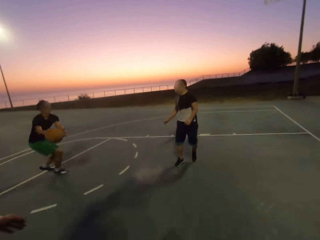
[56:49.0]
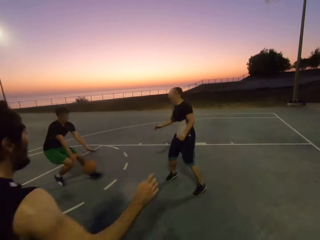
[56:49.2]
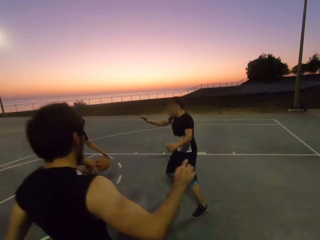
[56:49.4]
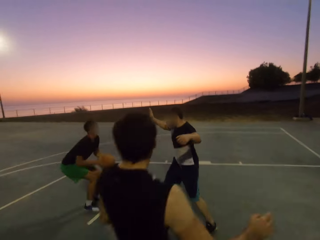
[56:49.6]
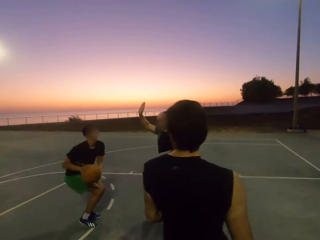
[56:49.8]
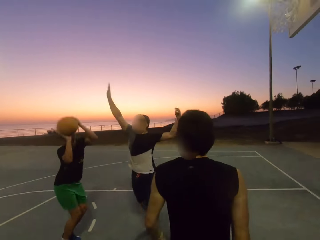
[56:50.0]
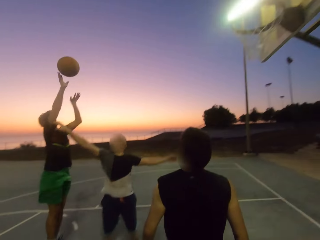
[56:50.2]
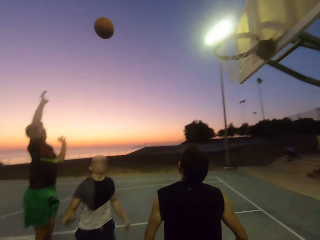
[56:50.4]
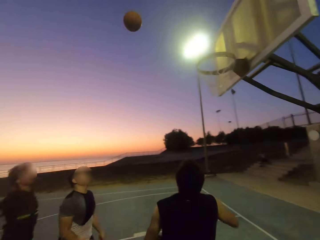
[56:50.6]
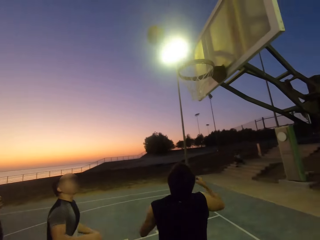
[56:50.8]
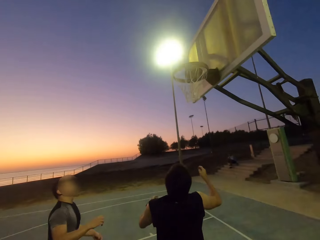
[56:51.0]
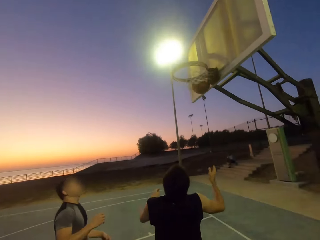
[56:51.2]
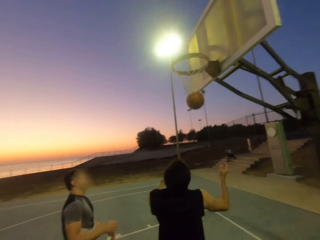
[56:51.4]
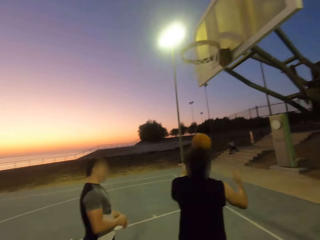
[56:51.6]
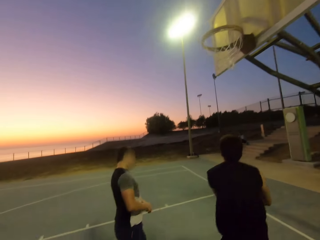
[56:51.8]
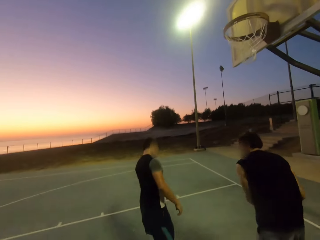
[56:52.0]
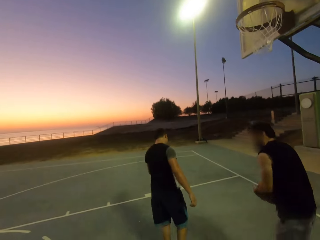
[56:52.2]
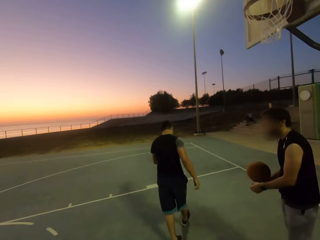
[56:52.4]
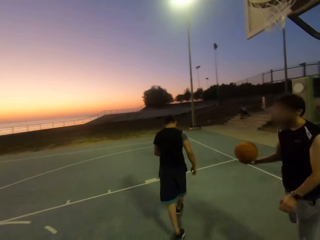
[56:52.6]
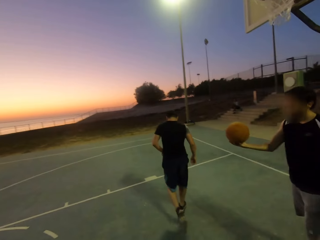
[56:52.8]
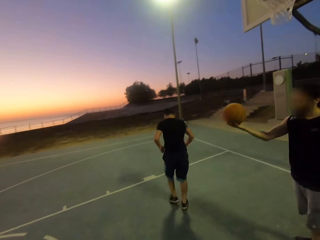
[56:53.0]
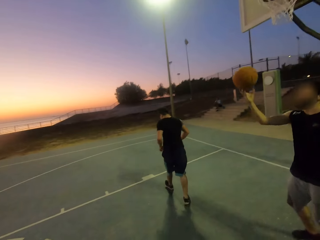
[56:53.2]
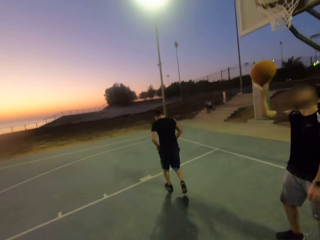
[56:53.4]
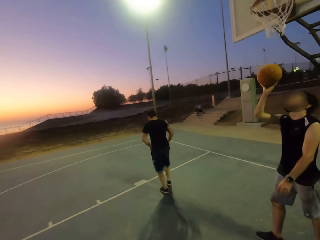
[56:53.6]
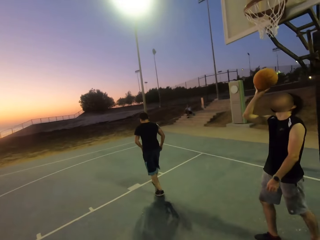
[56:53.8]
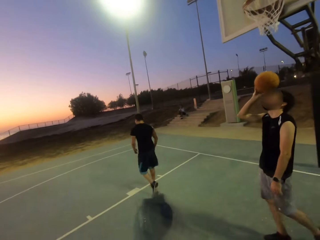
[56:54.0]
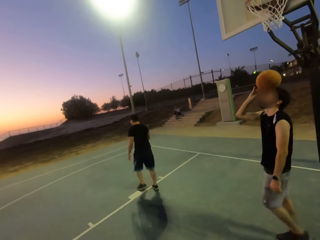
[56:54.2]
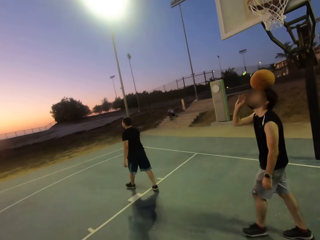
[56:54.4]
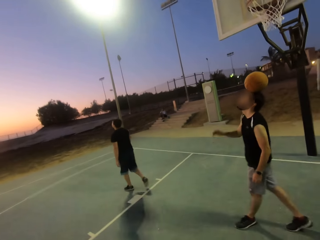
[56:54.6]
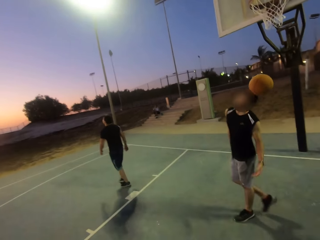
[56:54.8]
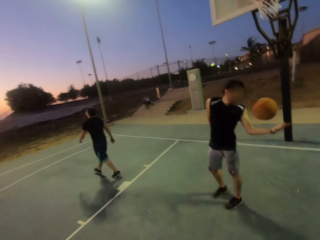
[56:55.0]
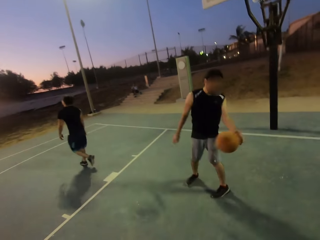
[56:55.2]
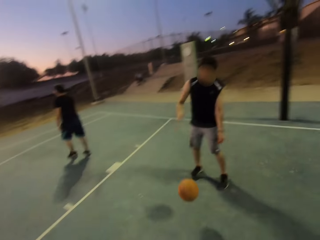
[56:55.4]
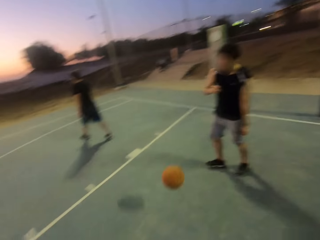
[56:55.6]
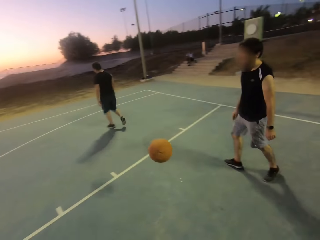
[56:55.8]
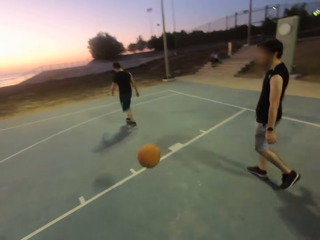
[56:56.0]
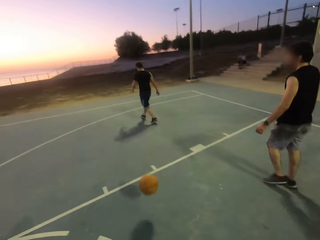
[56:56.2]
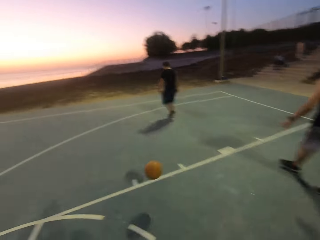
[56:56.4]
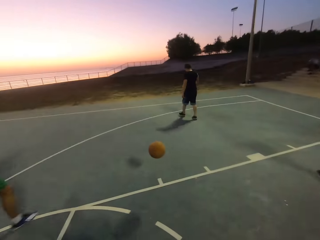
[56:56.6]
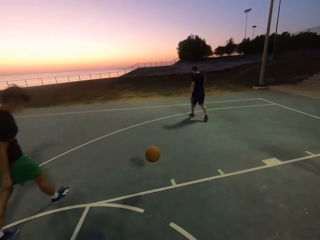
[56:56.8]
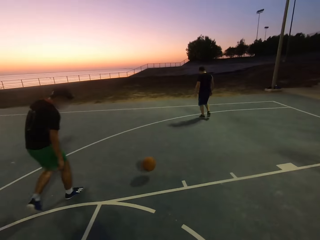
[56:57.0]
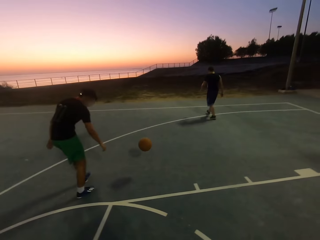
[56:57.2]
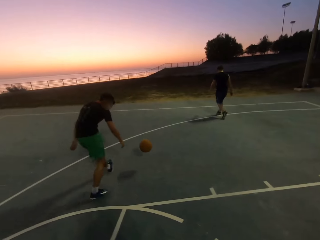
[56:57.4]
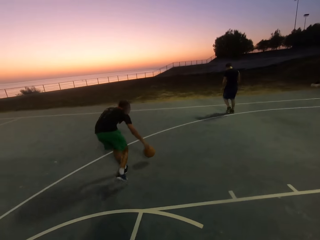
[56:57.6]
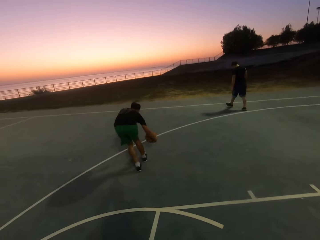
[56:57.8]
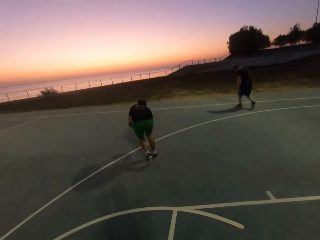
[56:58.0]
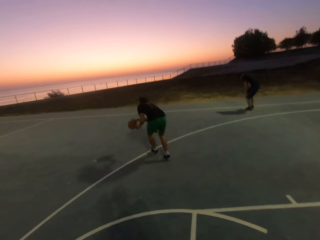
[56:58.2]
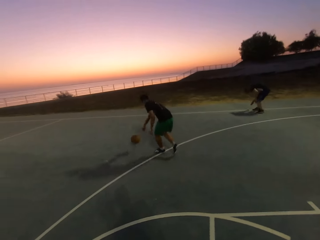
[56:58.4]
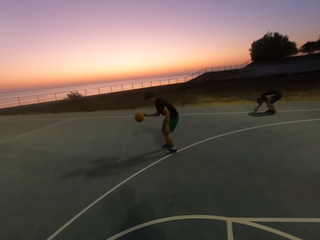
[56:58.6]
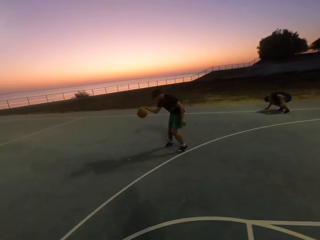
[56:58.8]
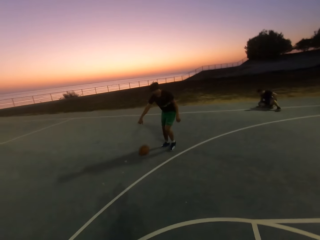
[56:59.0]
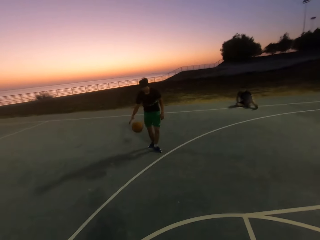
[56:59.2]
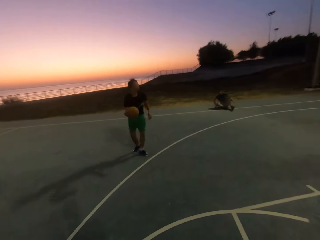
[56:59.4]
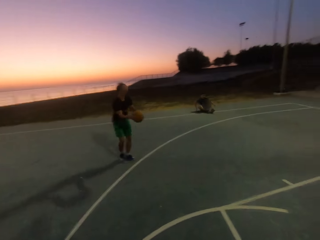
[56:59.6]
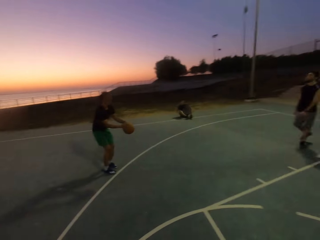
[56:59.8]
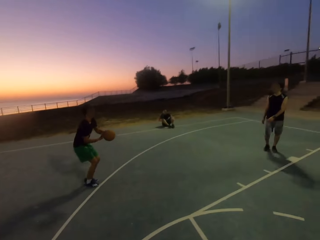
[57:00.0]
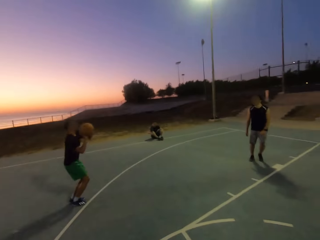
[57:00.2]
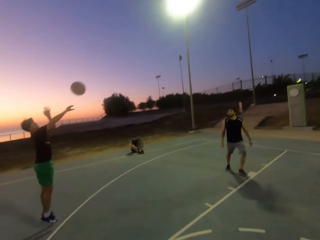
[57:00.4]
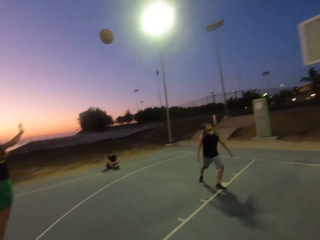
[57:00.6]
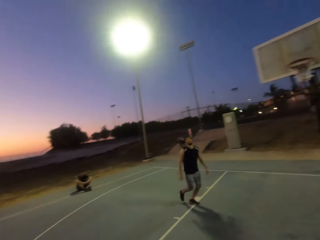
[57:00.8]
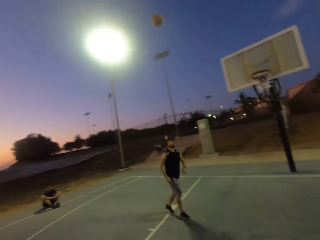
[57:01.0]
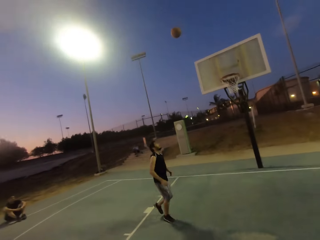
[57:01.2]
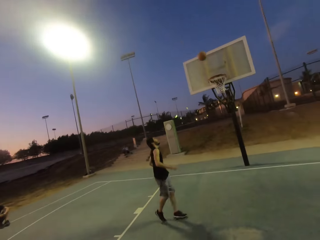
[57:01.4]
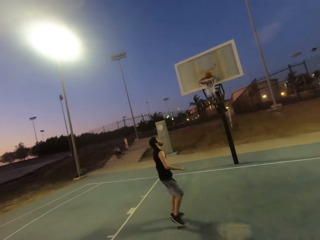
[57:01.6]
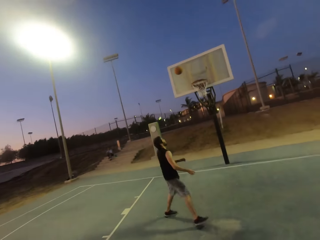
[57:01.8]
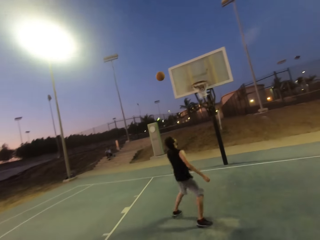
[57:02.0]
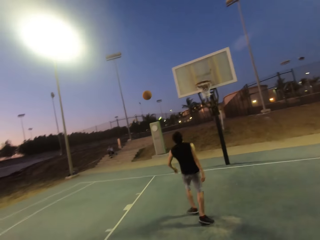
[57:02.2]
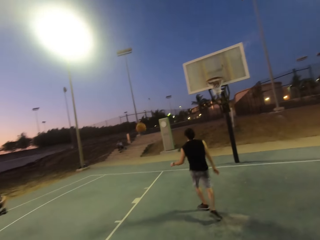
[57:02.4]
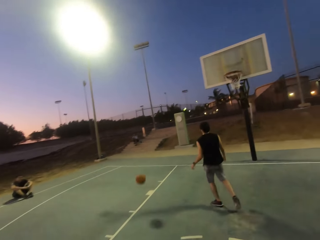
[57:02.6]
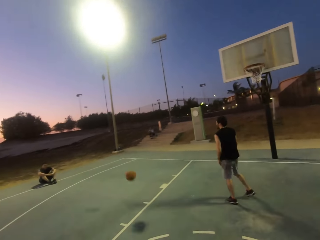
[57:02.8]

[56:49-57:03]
A man dribbles the ball. Another man shields. The first man throws the ball into the net. A third man picks up the ball, holds the ball, puts the ball on his head and releases the ball to the first man. The first man dribbles the ball and throws the ball towards the net.

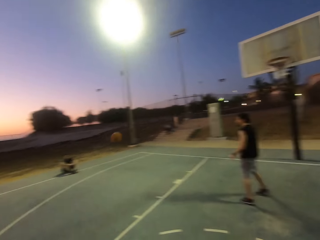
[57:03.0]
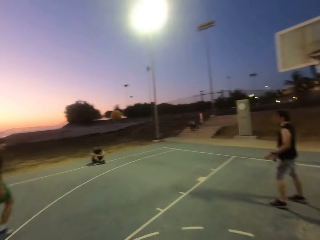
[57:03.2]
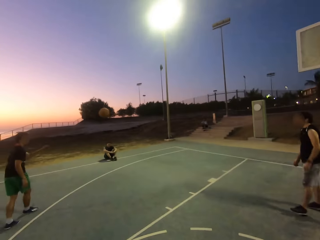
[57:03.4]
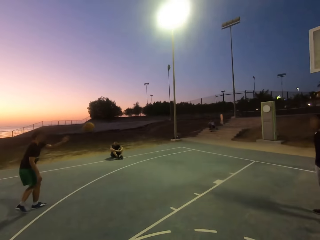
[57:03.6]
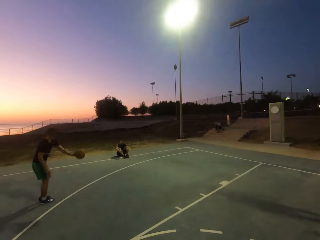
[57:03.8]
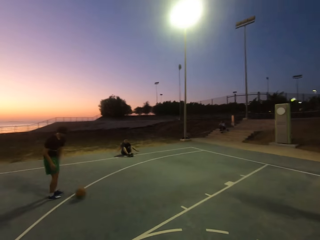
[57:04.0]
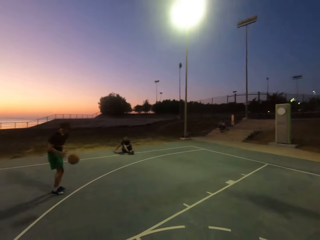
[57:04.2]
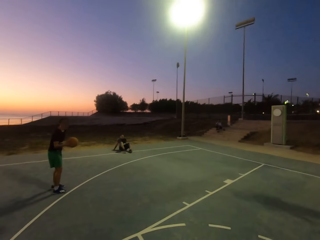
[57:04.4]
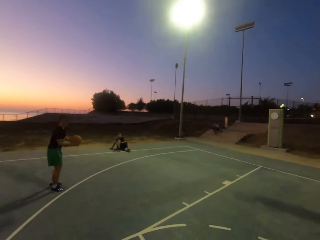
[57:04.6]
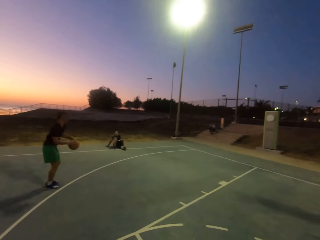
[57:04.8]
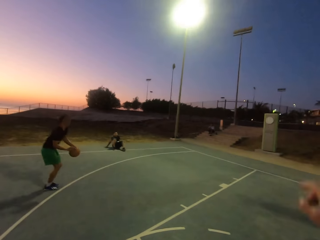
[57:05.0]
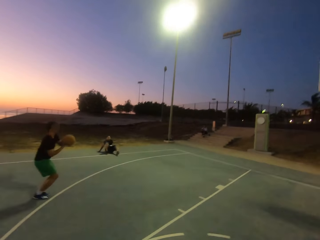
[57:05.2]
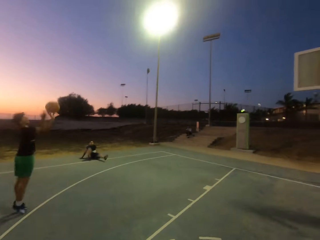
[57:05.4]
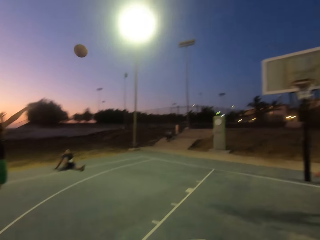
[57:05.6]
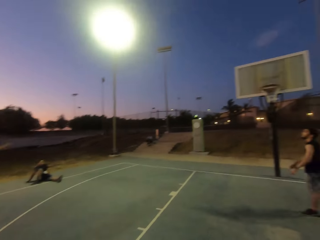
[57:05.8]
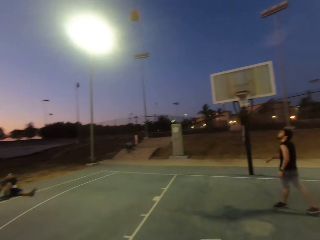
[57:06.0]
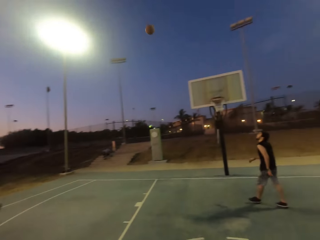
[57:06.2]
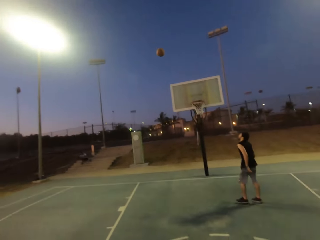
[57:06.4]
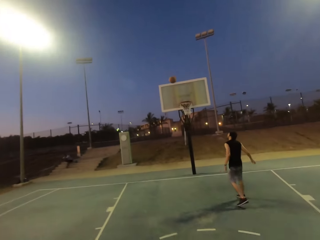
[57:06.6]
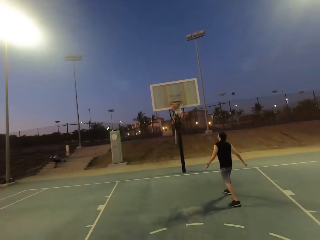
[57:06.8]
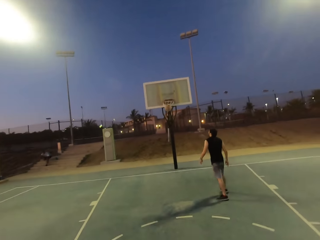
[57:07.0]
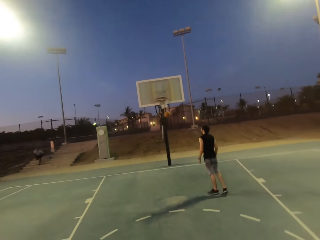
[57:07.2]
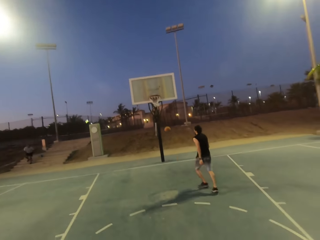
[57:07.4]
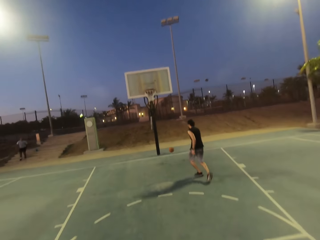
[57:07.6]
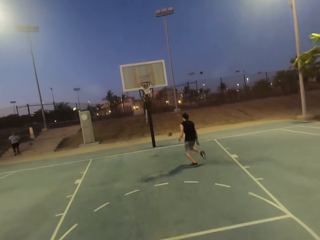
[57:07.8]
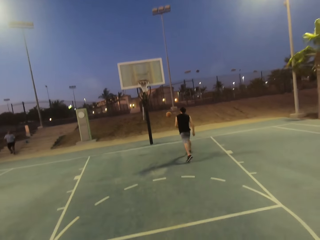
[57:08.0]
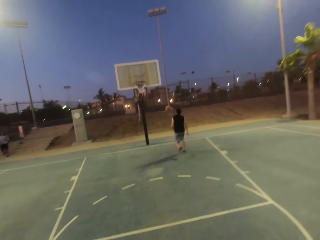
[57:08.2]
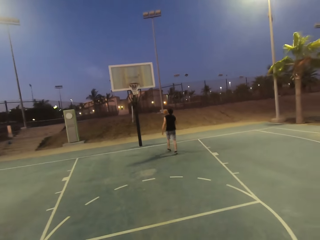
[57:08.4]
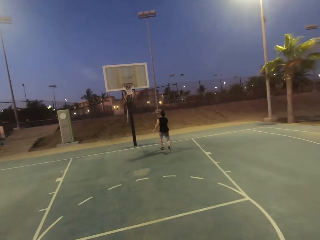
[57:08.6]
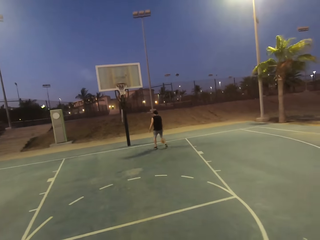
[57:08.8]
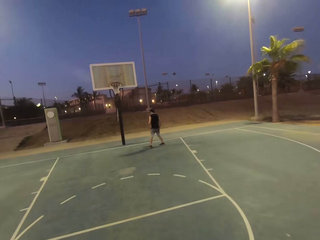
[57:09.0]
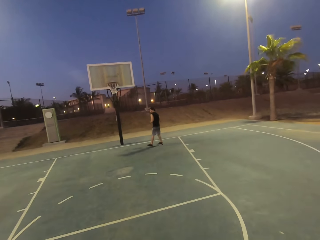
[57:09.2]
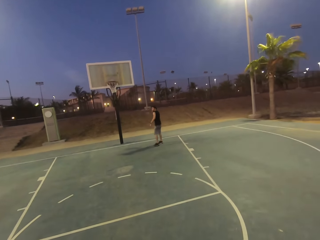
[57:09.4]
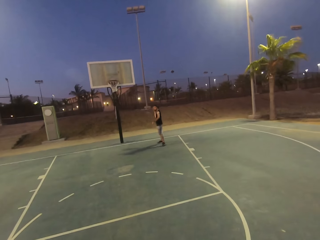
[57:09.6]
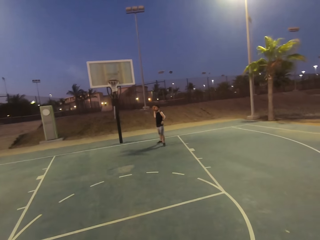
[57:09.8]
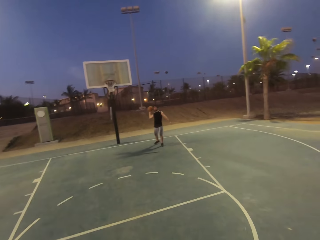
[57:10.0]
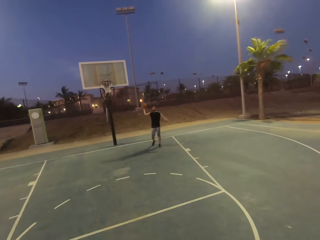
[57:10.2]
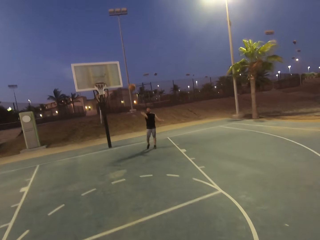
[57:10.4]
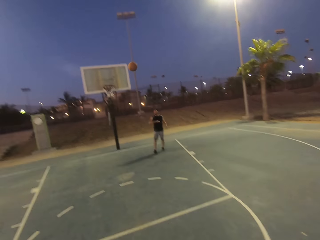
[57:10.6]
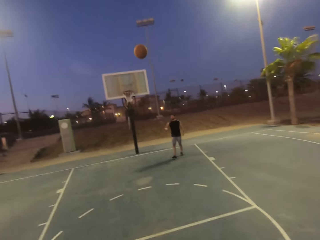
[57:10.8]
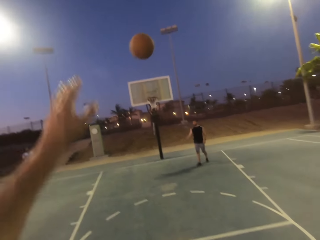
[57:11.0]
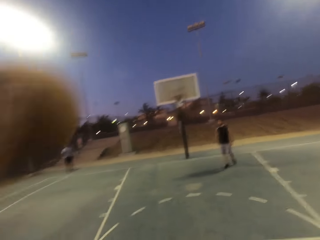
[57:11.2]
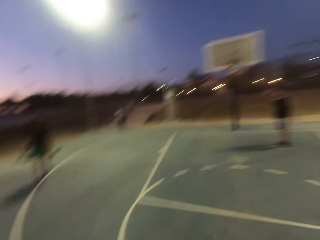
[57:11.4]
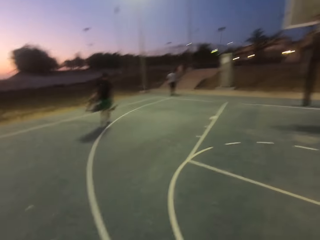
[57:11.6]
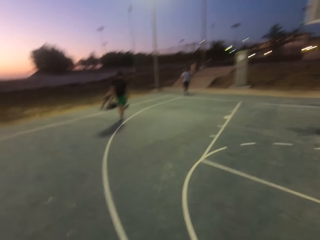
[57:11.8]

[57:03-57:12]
A man dribbles the ball and throws the ball into the net. Another man picks up the ball and throws the ball to the camera wearer. The camera wearer picks up the ball.
